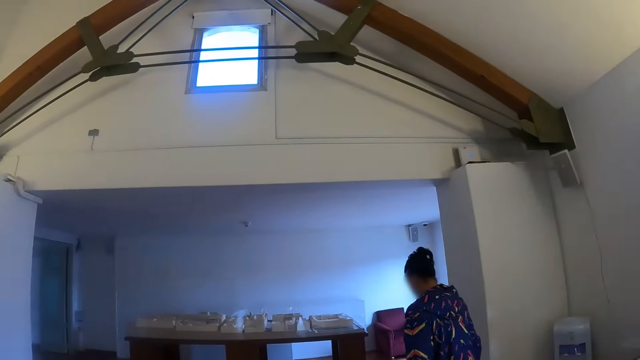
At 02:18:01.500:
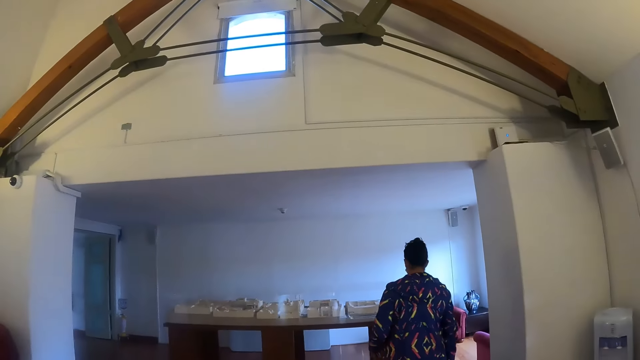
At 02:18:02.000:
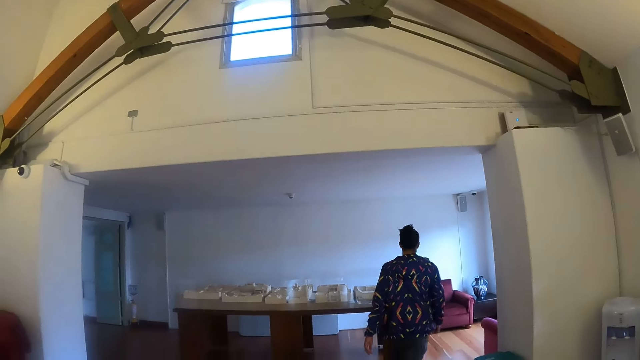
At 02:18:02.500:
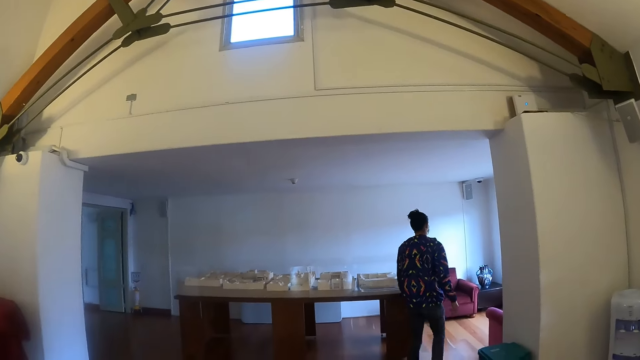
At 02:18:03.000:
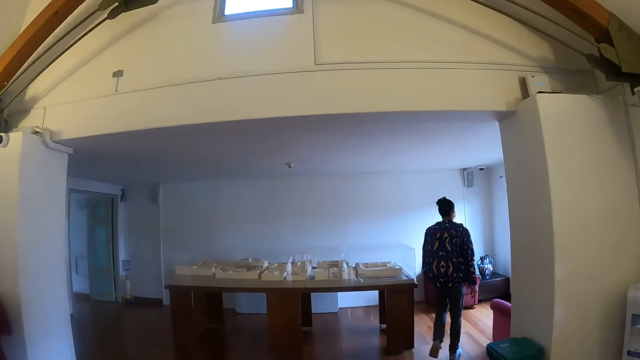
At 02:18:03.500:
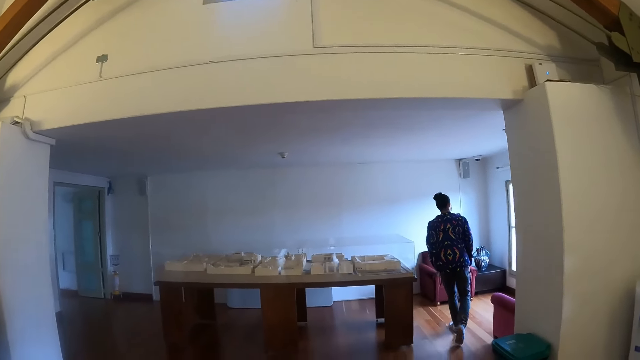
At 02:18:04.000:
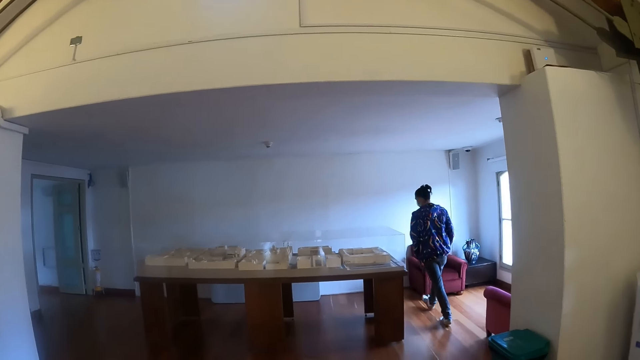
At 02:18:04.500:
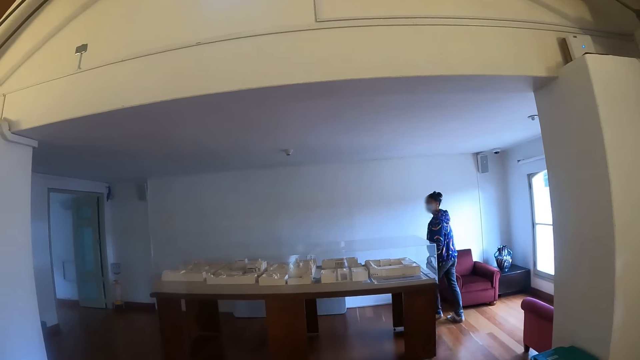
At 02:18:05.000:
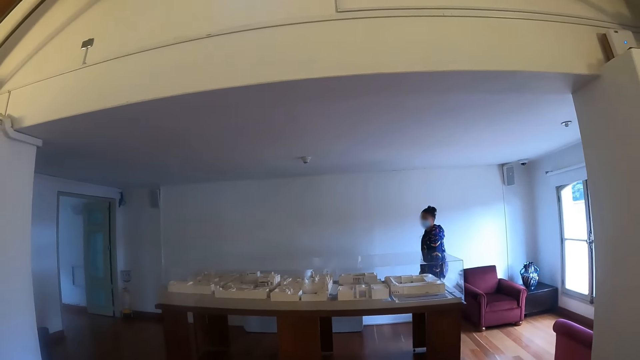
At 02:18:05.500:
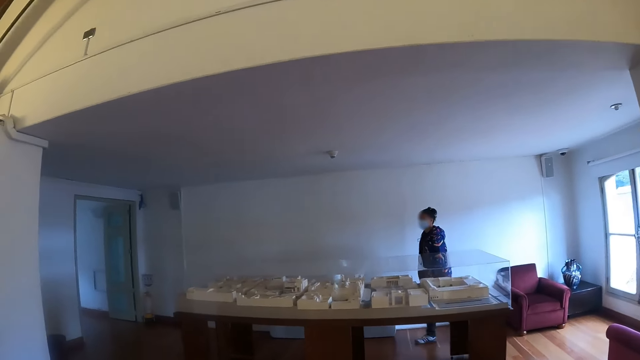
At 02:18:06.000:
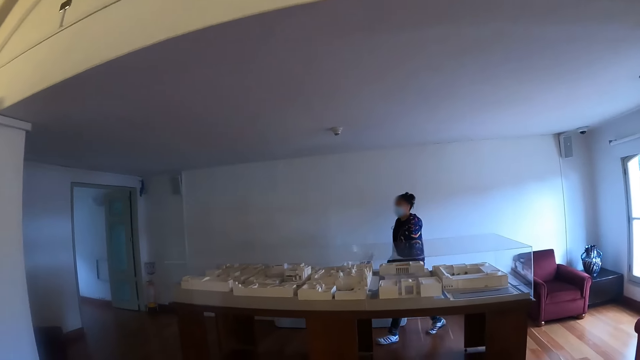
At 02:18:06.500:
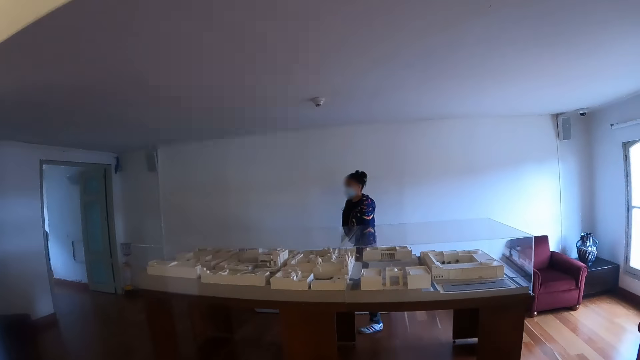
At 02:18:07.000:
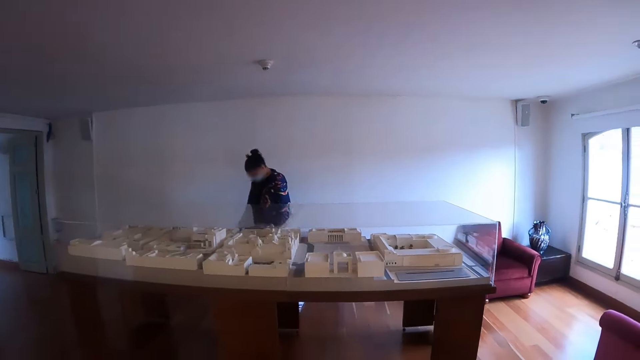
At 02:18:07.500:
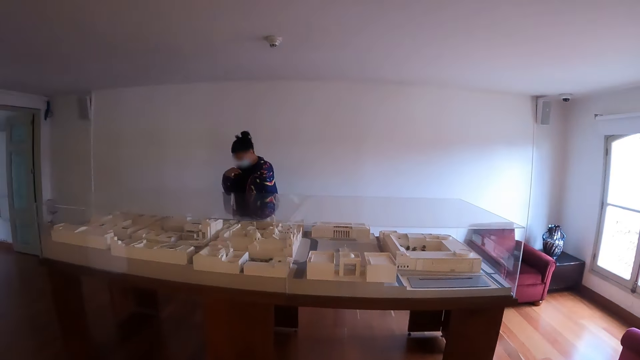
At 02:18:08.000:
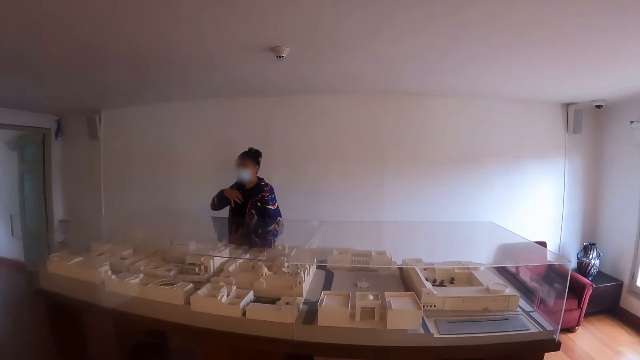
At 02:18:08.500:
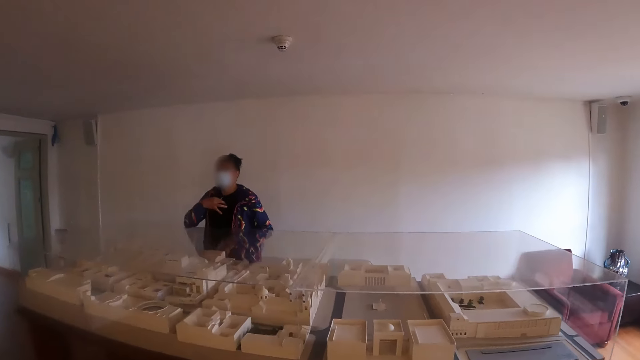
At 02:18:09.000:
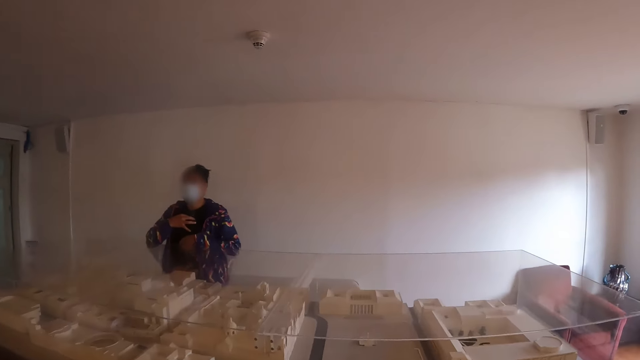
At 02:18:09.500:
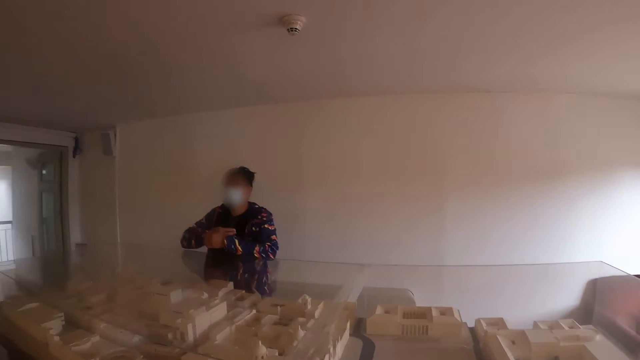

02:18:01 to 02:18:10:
The camera wearer walks around the hall and walks towards the table.

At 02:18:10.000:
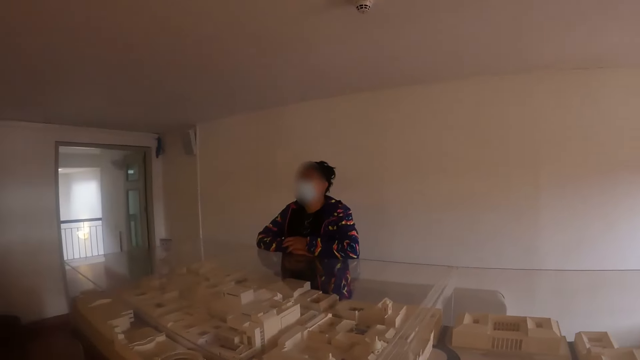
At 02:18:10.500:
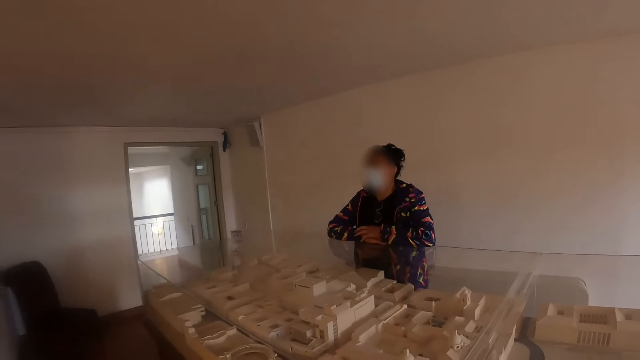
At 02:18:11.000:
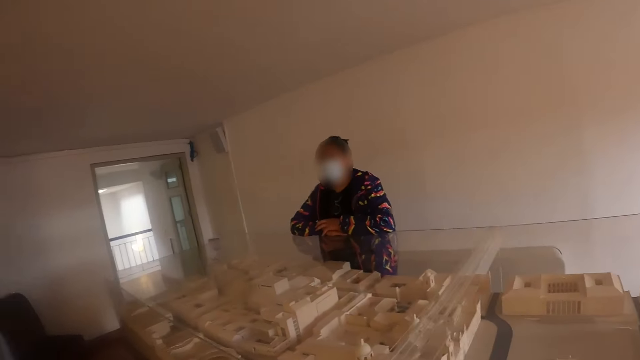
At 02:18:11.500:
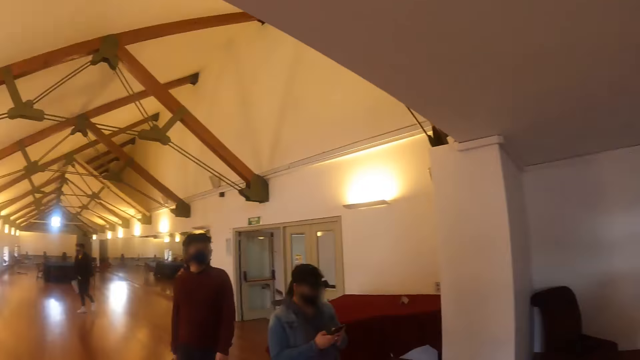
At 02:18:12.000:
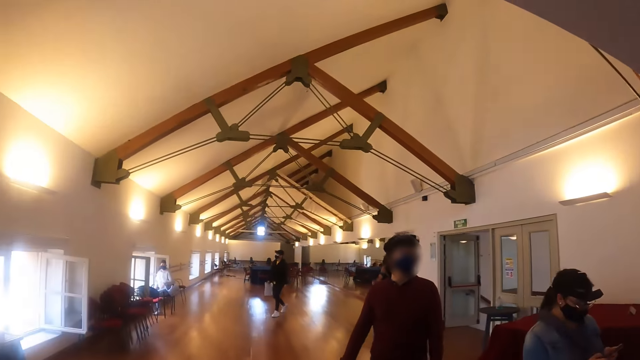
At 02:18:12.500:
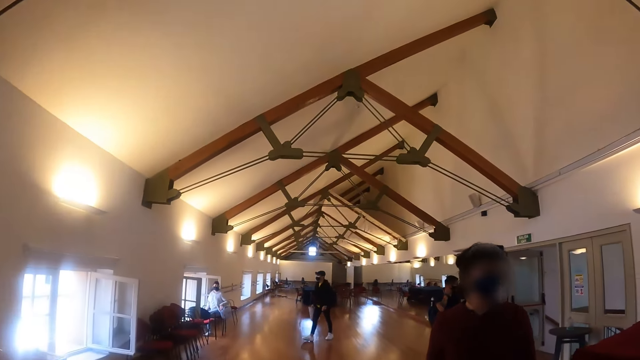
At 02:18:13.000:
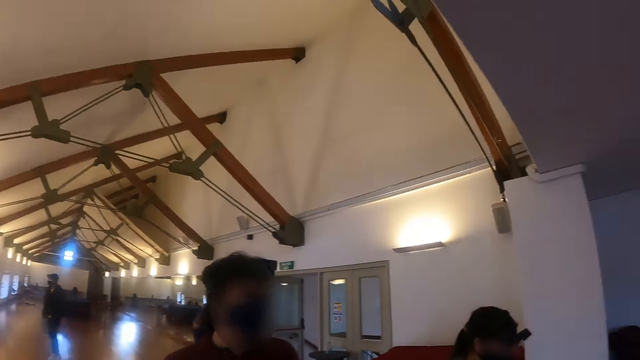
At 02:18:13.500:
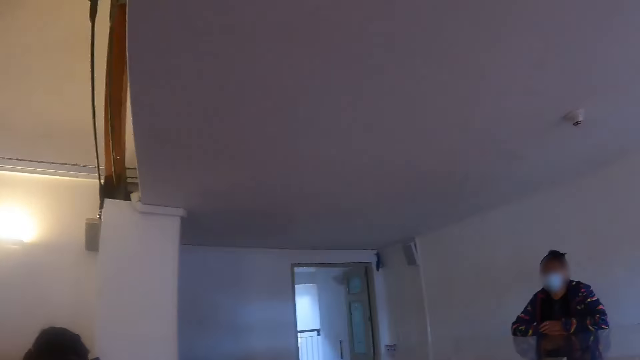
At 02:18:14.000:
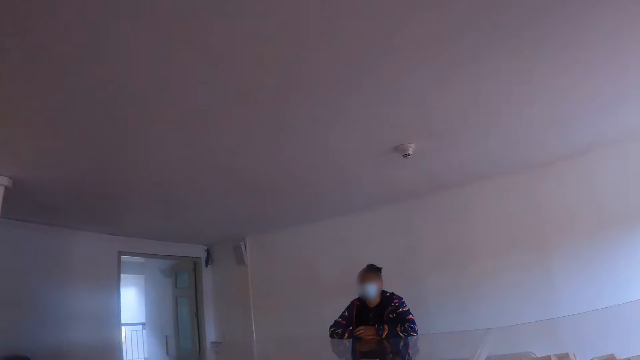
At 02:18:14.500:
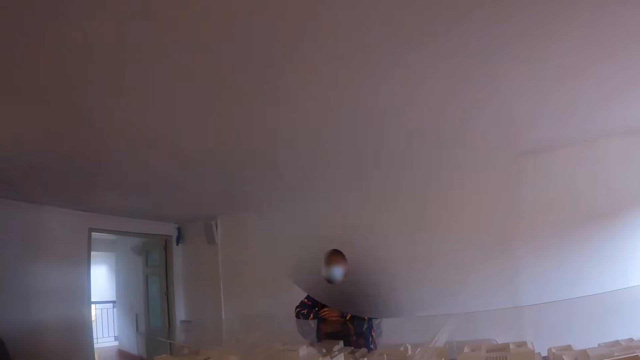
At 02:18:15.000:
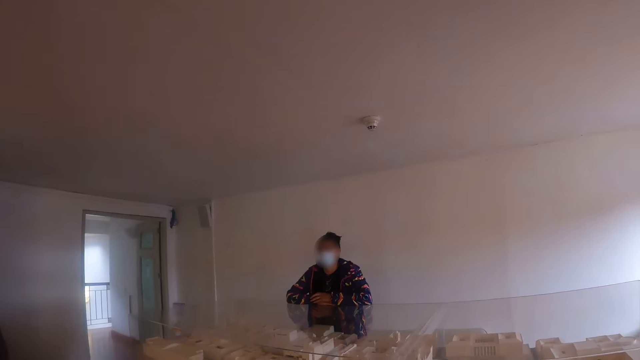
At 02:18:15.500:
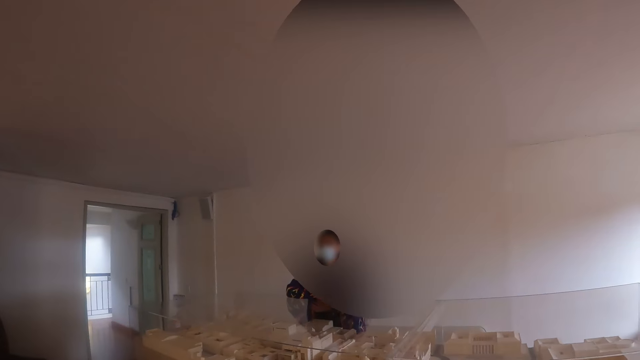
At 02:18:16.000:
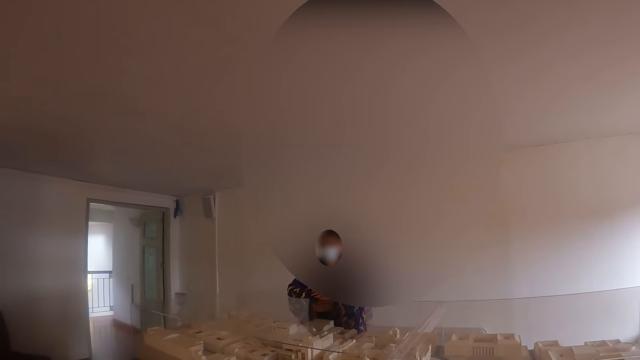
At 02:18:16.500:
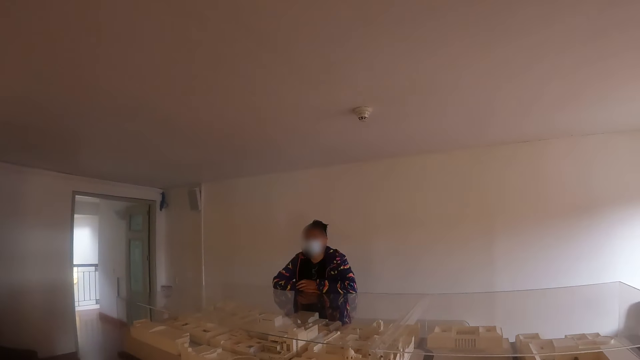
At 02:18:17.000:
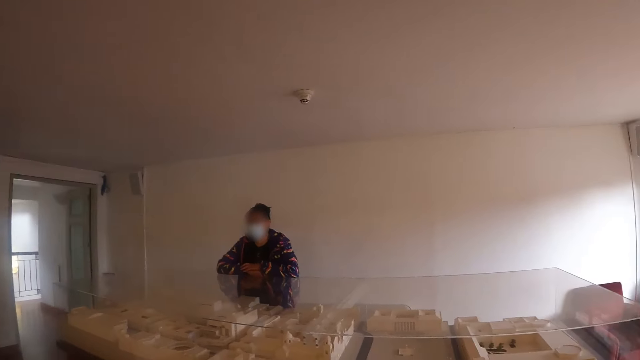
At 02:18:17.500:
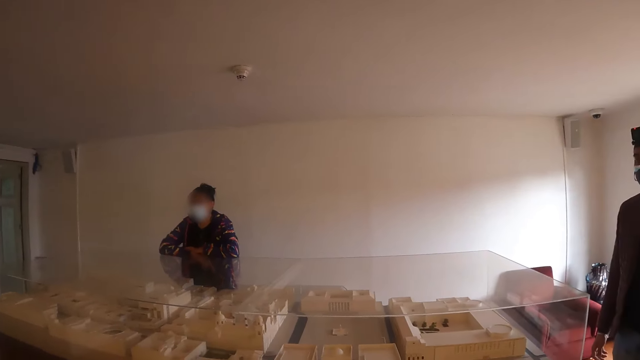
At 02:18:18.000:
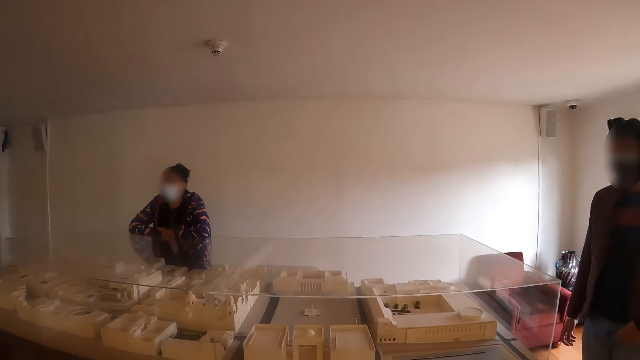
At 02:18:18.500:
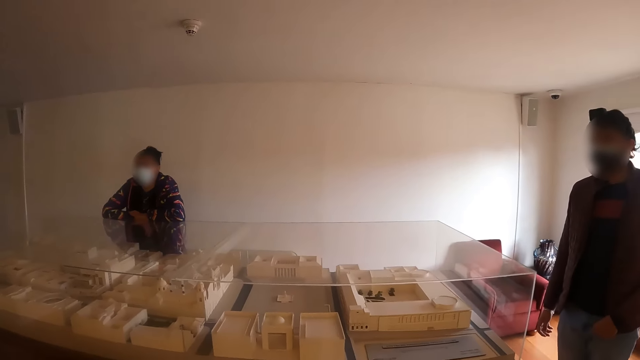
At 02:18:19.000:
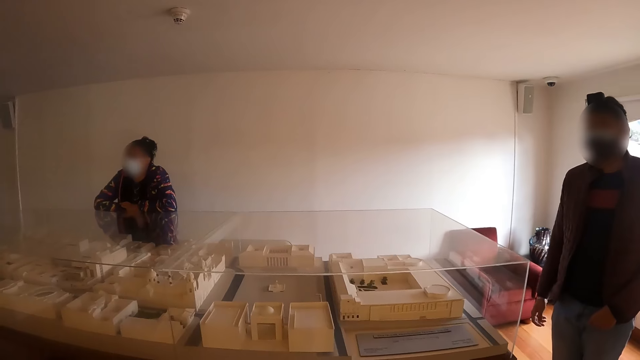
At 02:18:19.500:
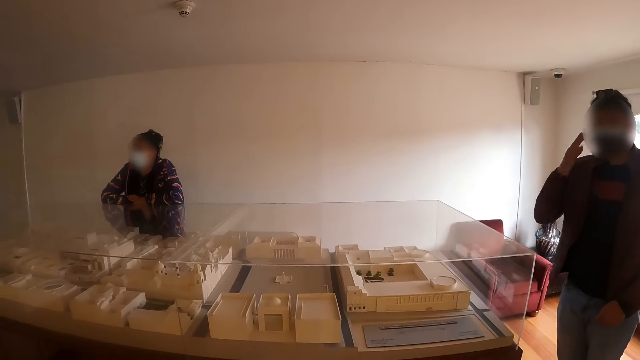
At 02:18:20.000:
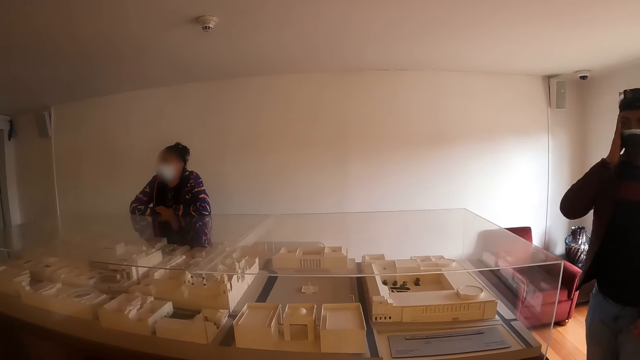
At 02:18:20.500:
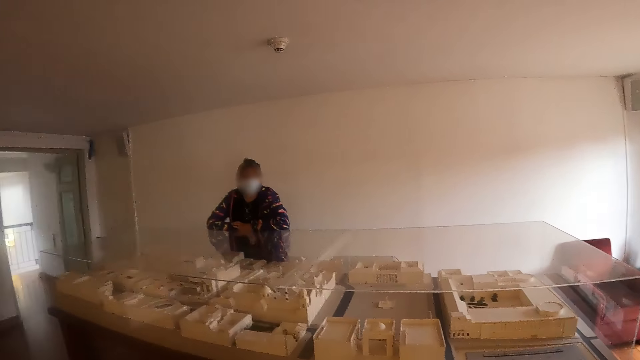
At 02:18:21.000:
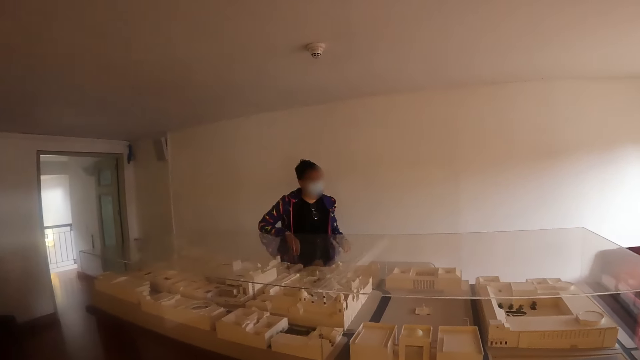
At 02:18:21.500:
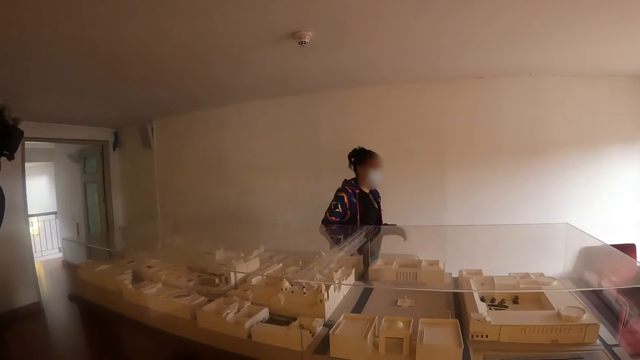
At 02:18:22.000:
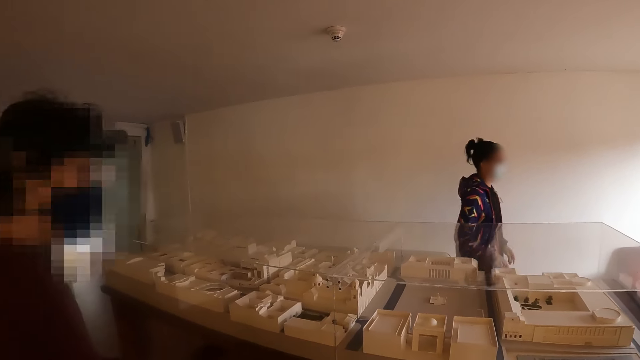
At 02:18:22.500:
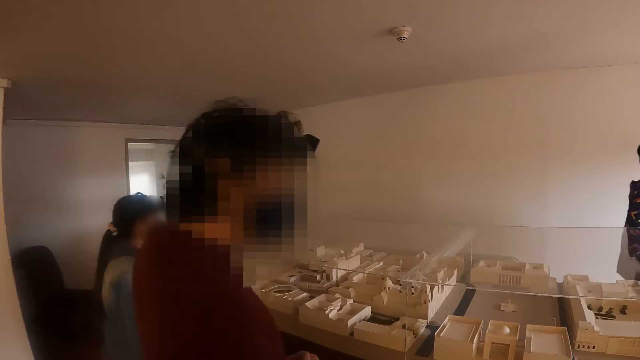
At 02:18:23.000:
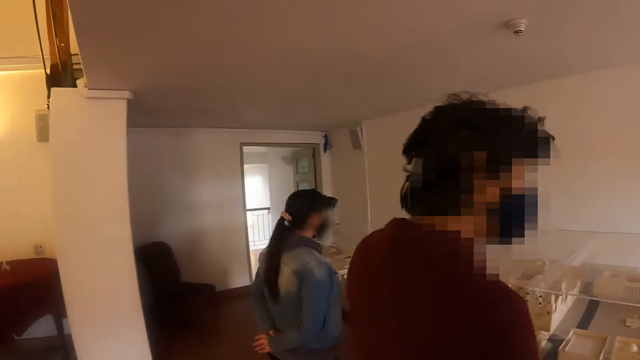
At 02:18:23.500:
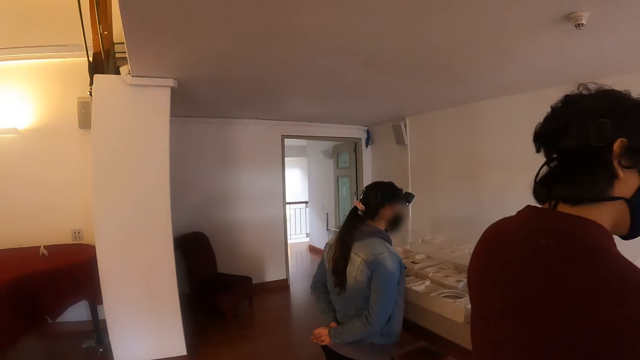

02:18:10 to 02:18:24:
The camera wearer stares at the table. They look around the room. A woman converses. The camera wearer looks around the room.
